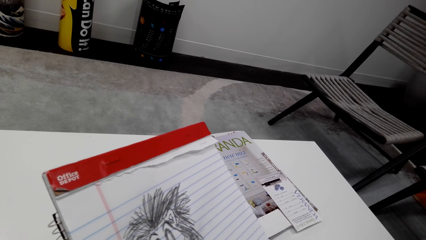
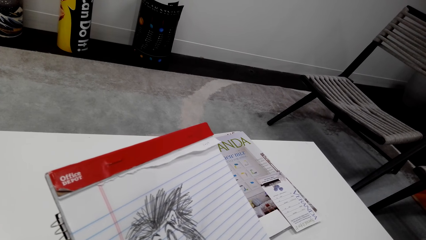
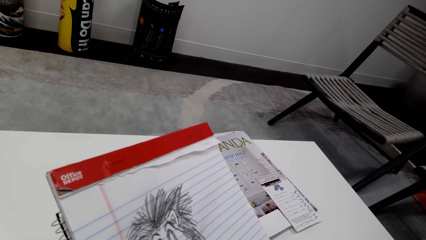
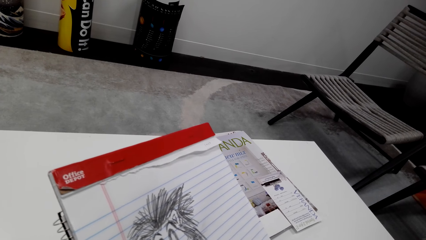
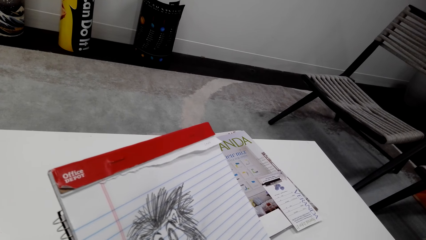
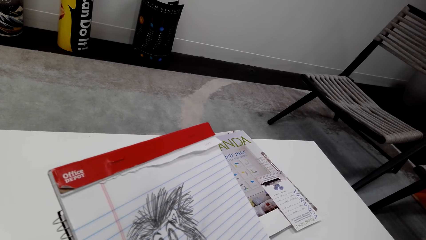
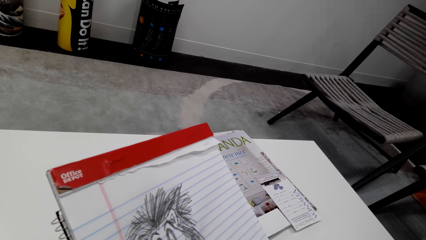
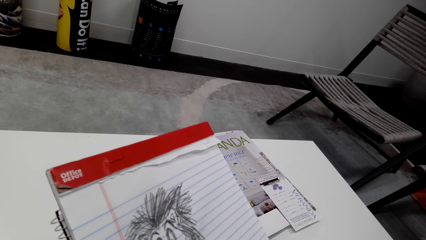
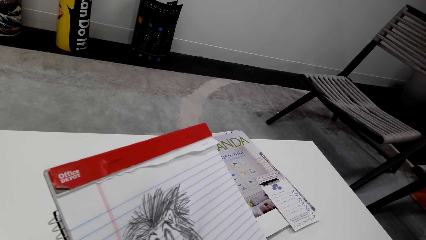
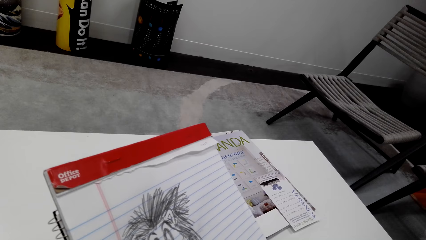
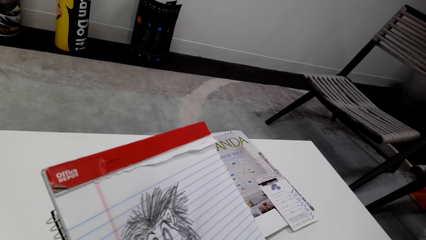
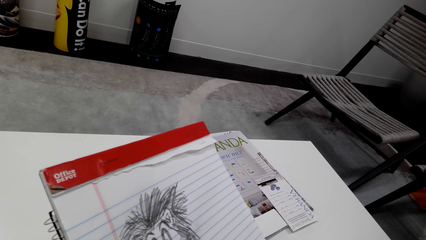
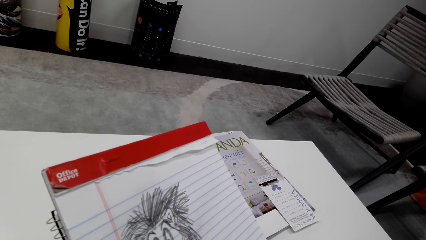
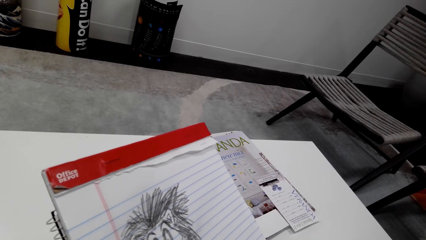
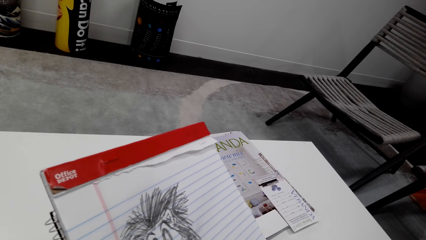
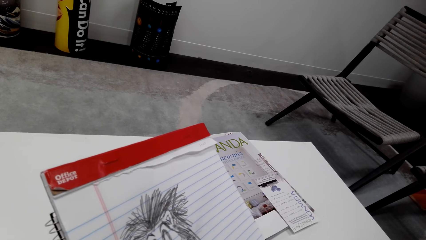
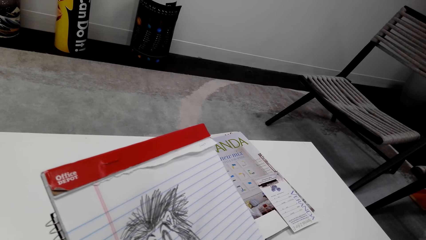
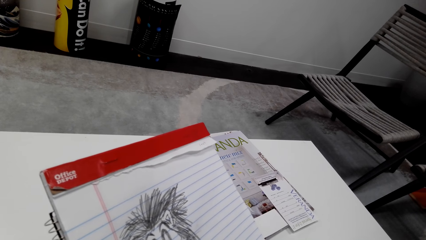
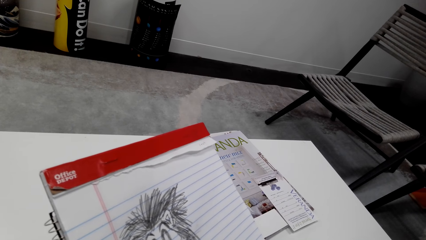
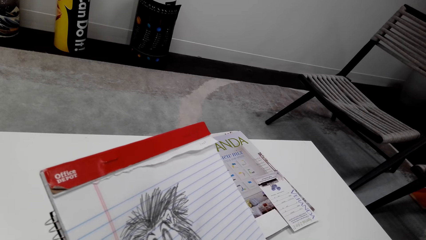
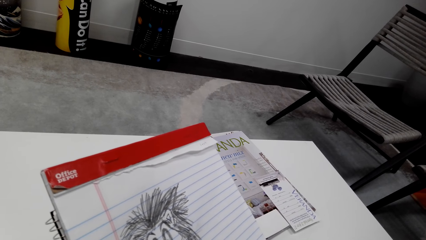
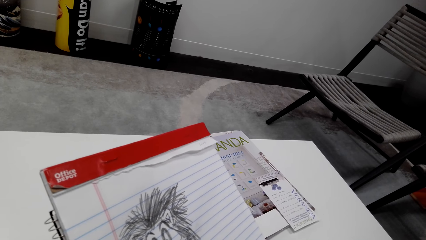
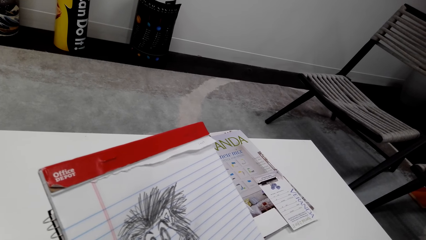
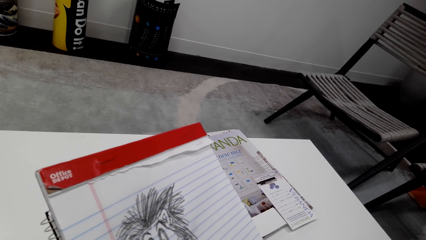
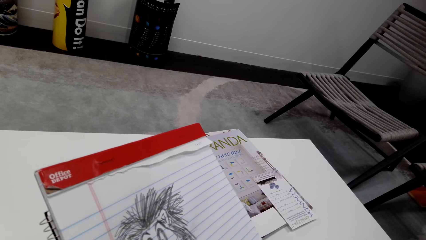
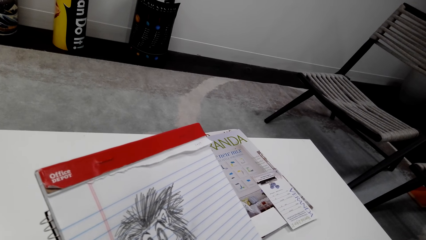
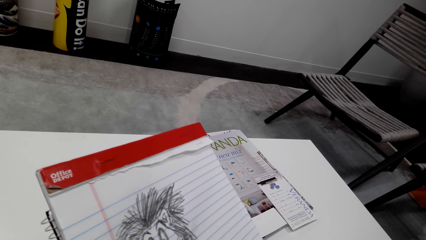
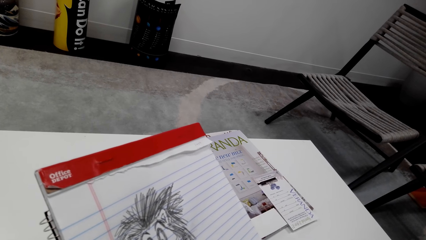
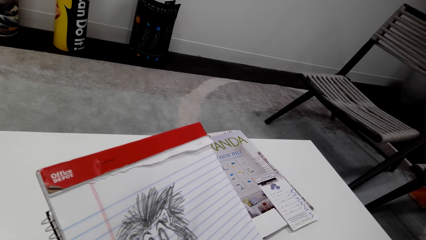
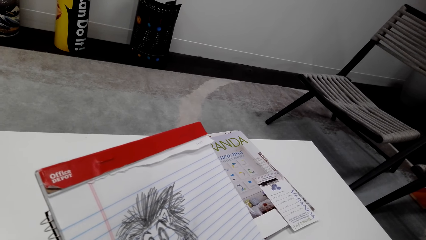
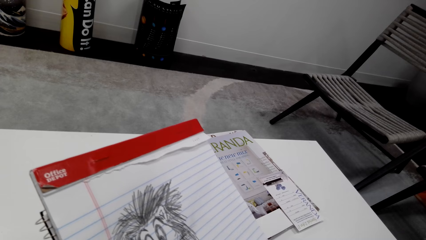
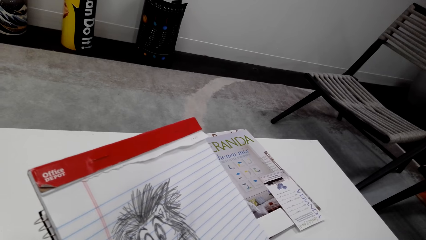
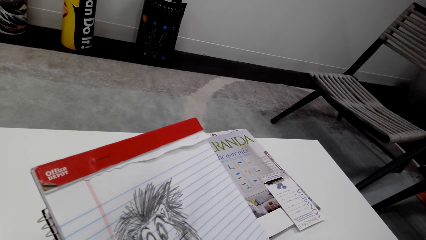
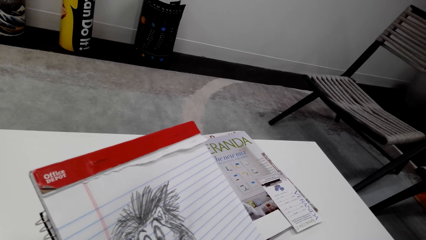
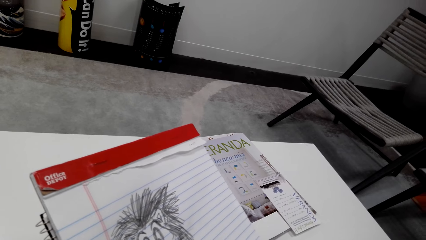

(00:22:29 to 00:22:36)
The camera wearer draws.

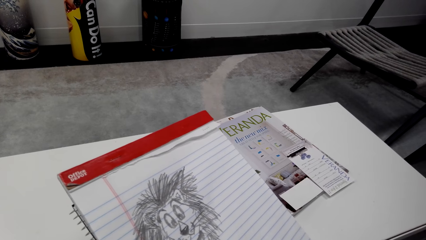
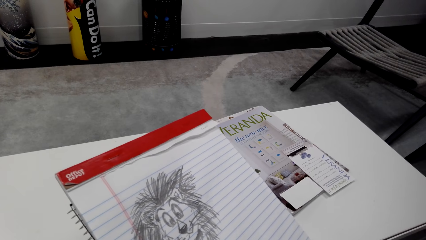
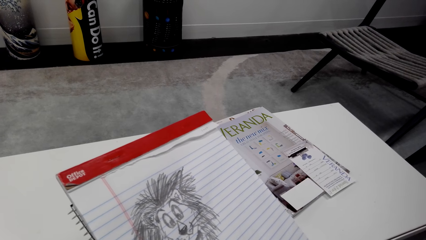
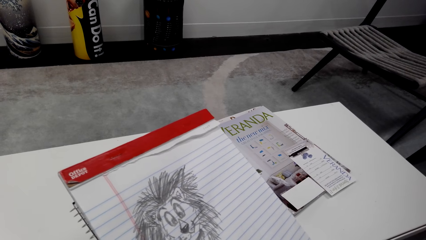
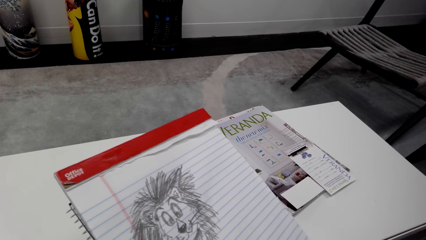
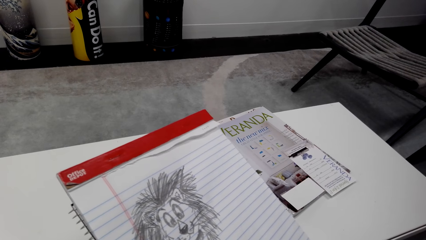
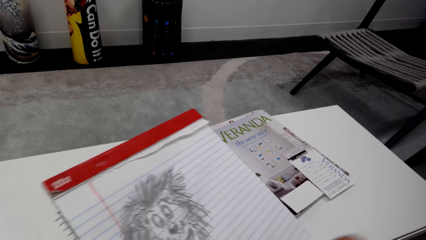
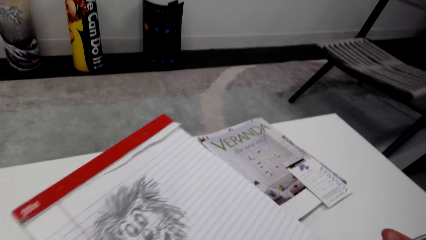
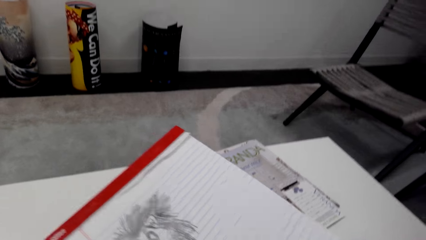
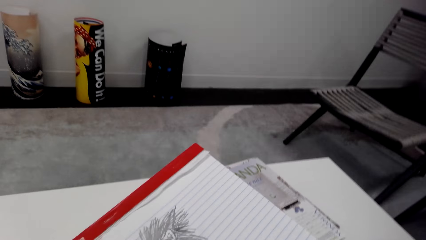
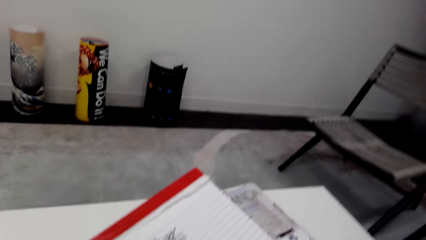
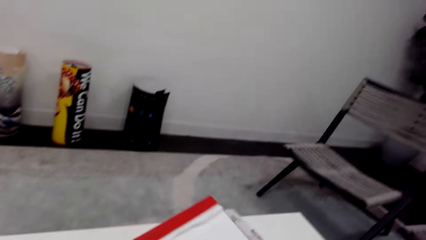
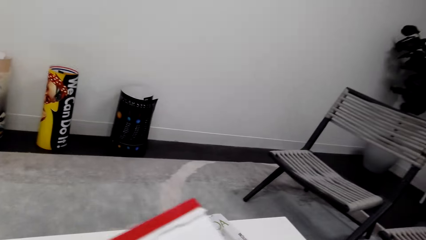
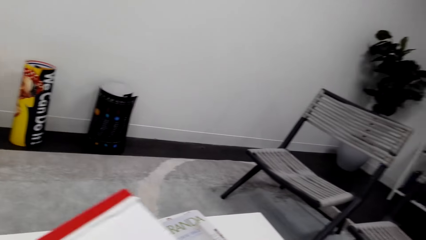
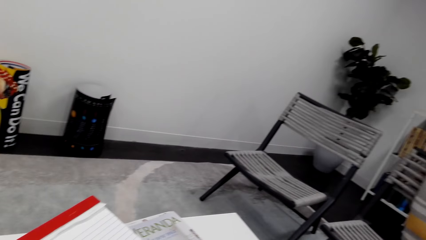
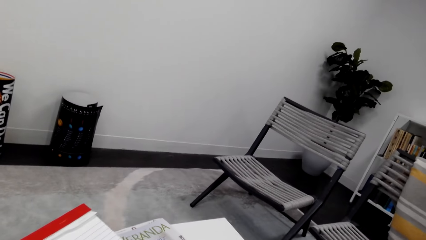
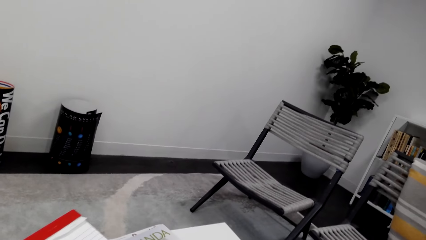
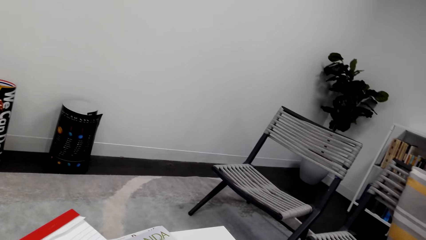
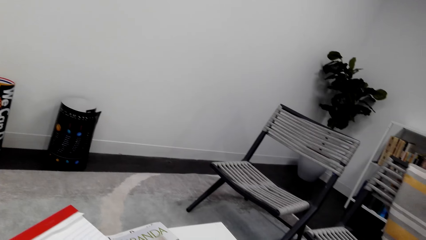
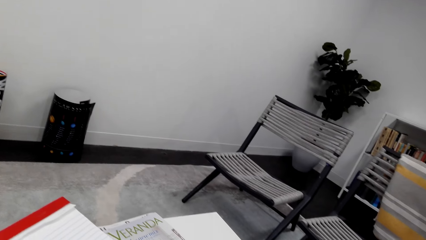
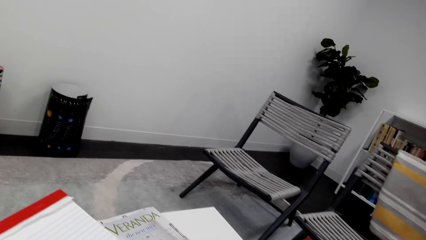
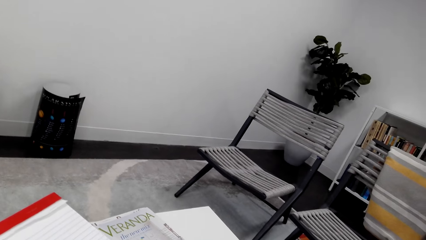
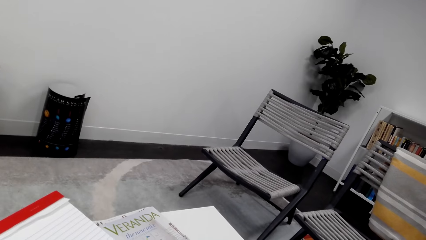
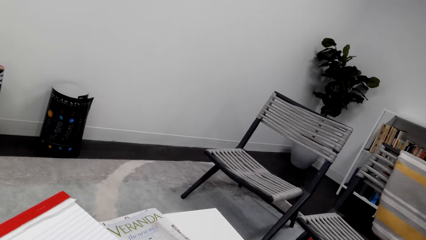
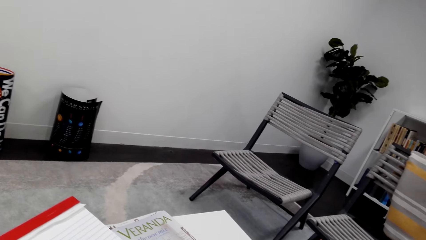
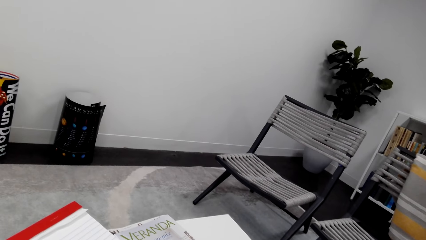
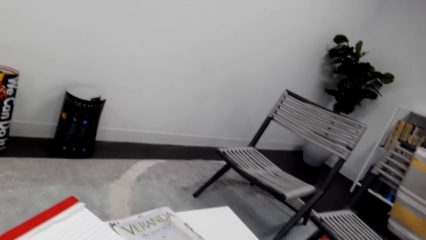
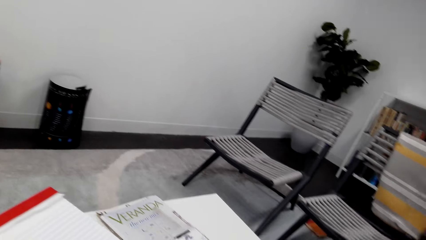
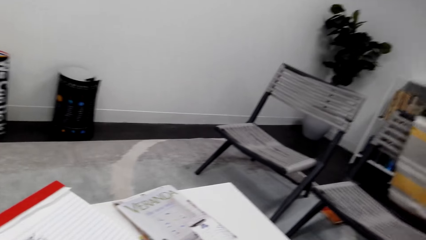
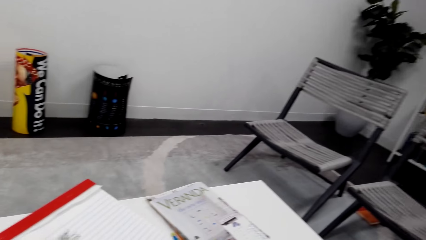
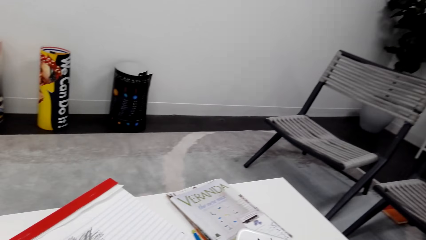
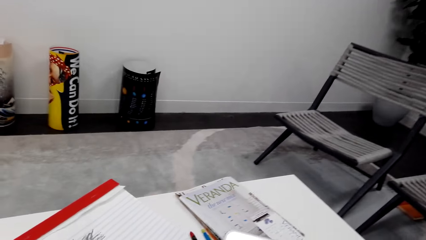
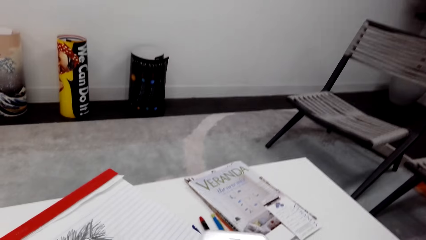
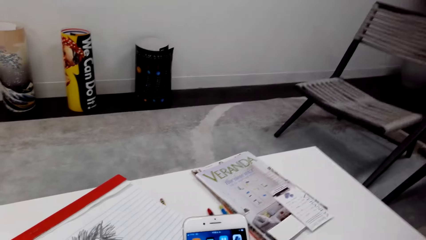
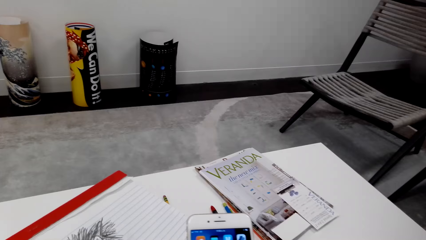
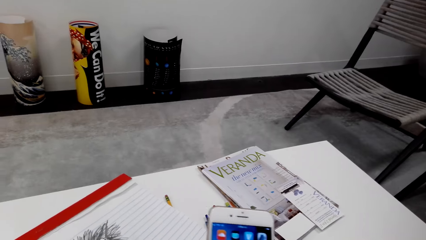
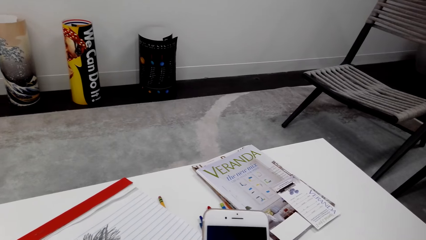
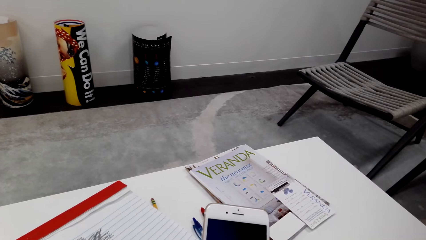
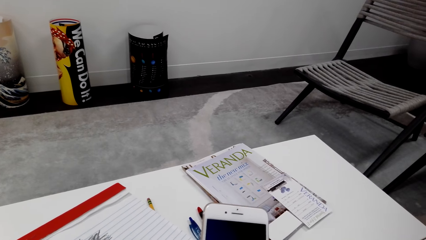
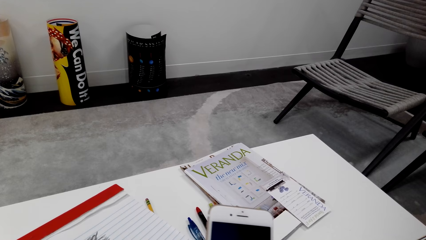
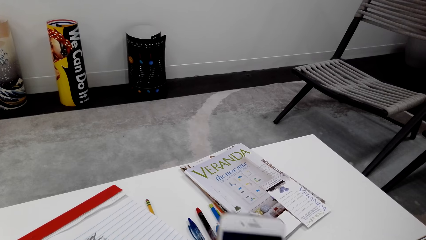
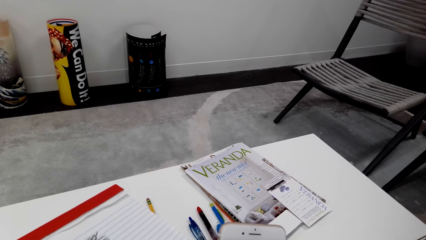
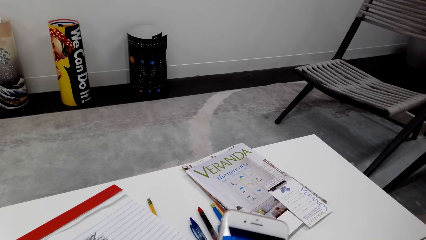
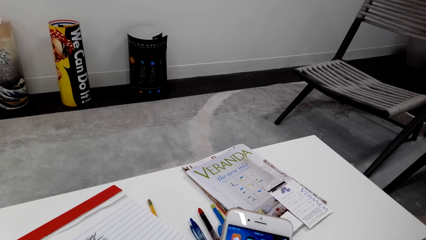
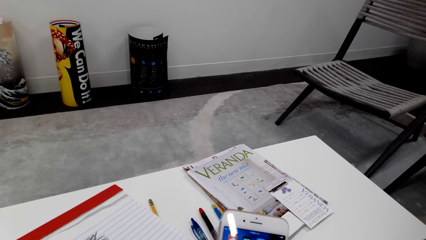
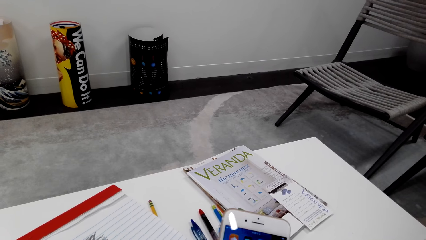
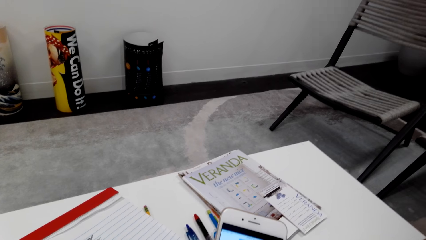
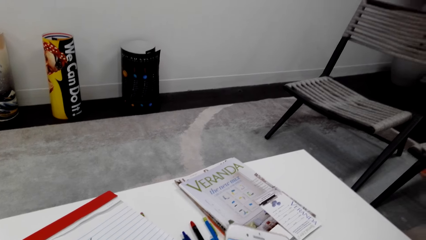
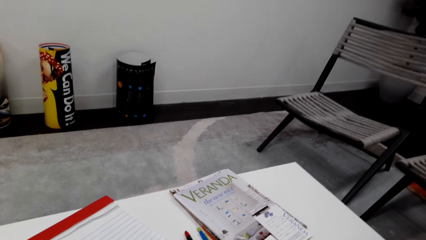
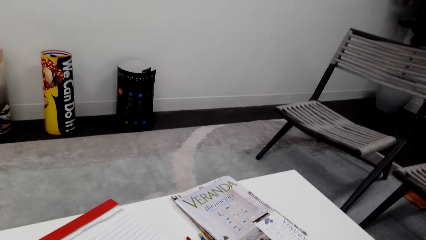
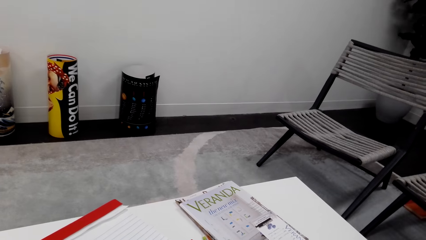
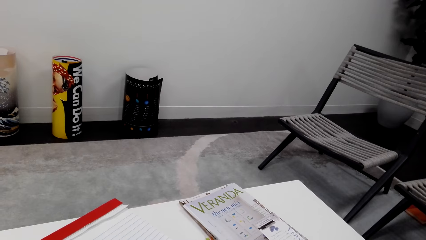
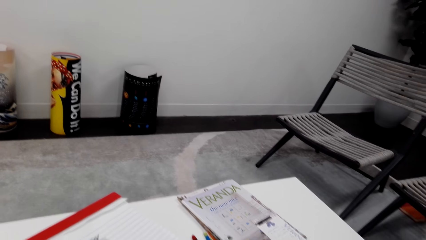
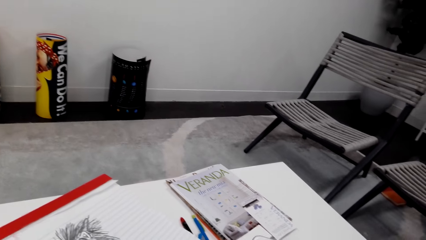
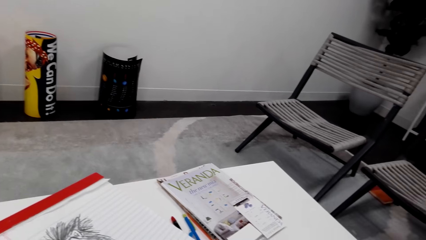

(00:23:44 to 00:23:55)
The camera wearer grabs a phone. They operate the phone.
